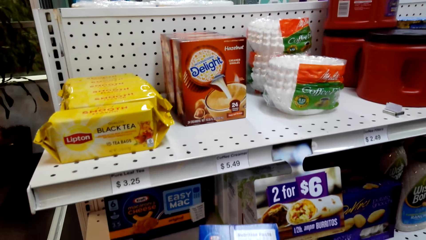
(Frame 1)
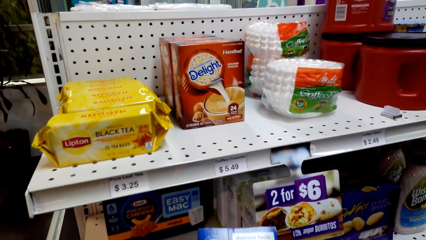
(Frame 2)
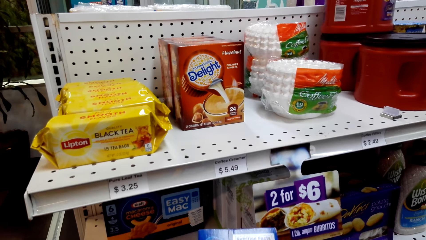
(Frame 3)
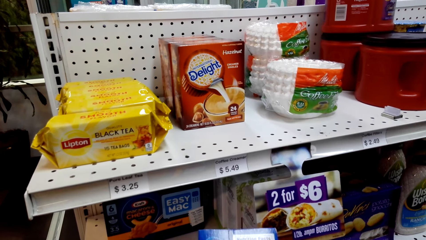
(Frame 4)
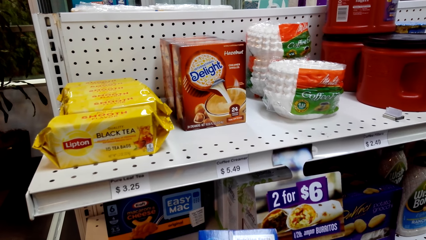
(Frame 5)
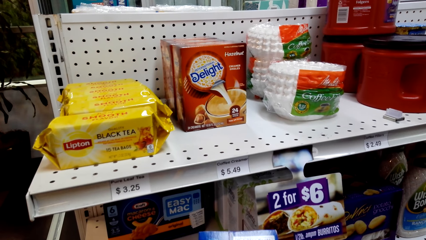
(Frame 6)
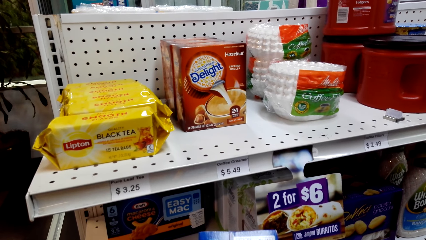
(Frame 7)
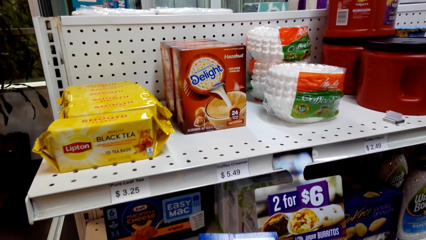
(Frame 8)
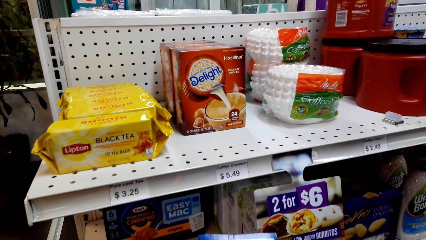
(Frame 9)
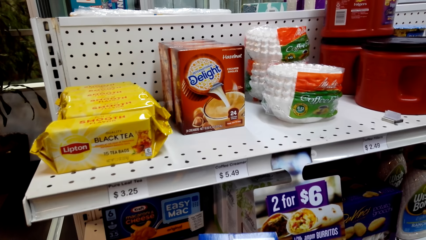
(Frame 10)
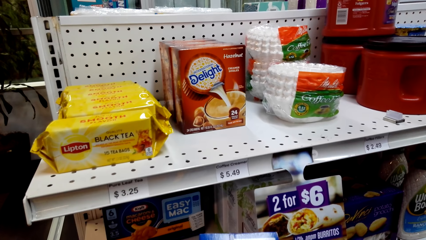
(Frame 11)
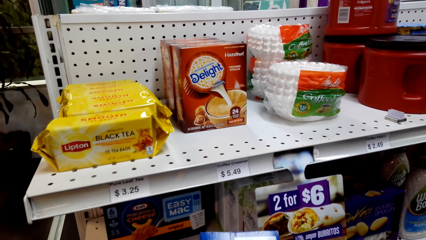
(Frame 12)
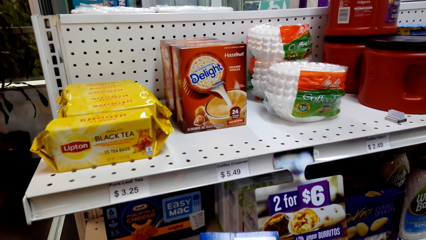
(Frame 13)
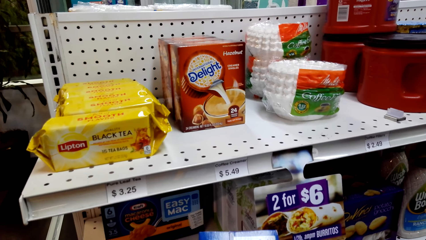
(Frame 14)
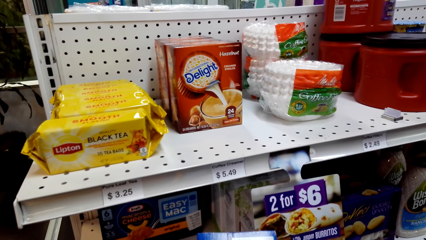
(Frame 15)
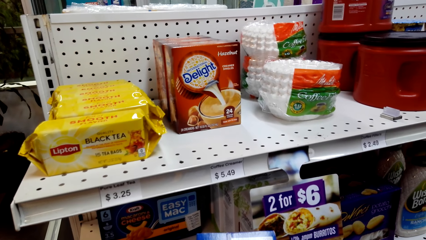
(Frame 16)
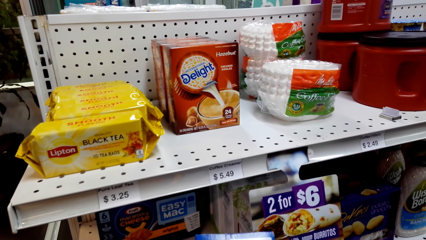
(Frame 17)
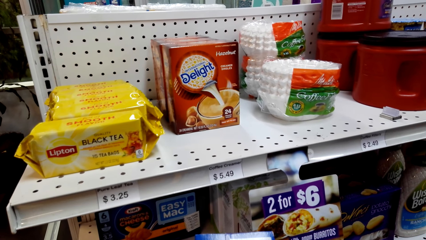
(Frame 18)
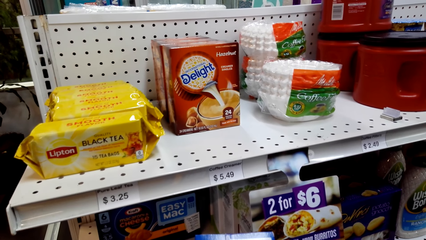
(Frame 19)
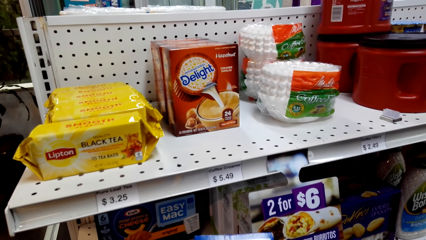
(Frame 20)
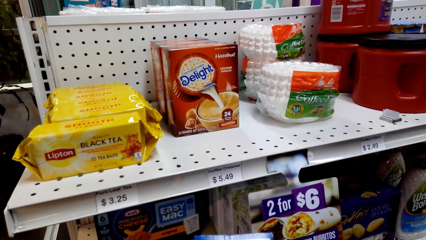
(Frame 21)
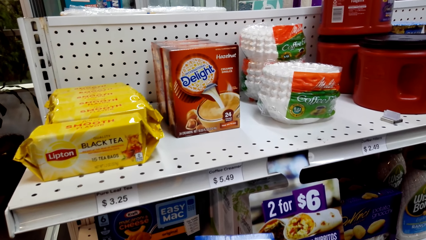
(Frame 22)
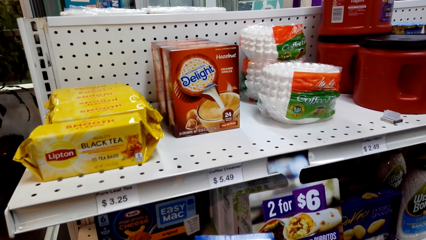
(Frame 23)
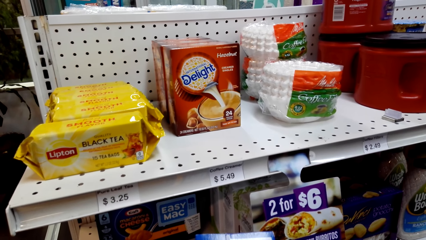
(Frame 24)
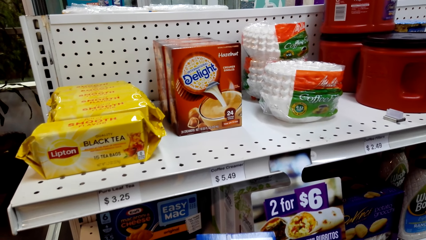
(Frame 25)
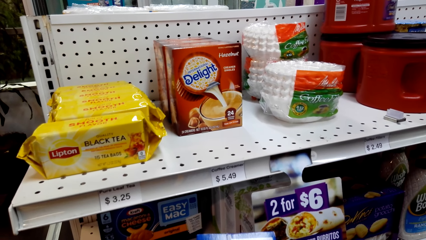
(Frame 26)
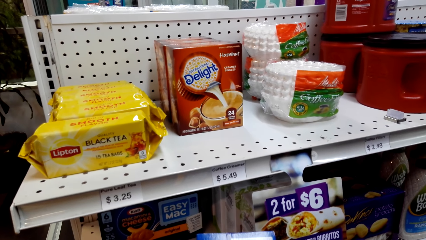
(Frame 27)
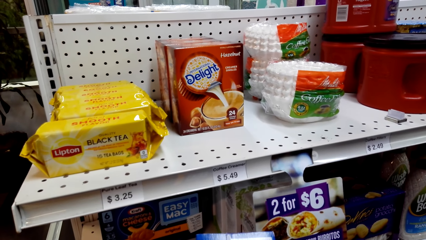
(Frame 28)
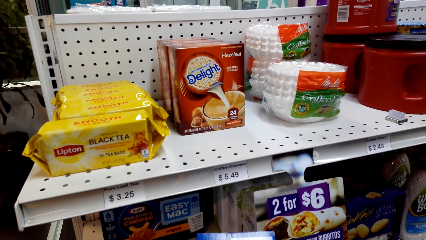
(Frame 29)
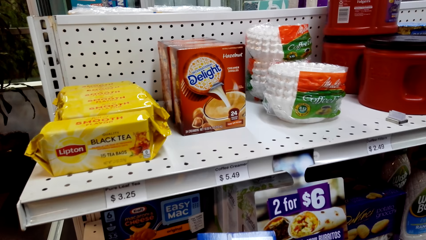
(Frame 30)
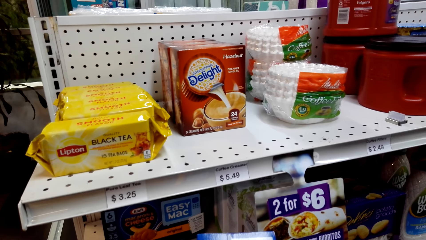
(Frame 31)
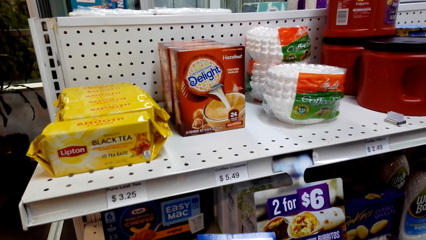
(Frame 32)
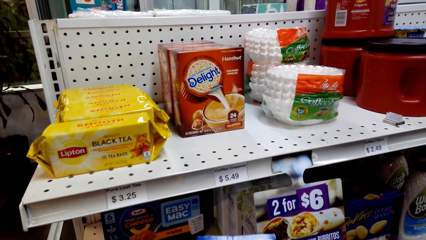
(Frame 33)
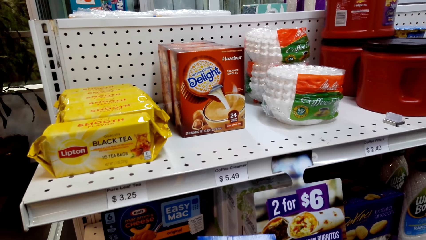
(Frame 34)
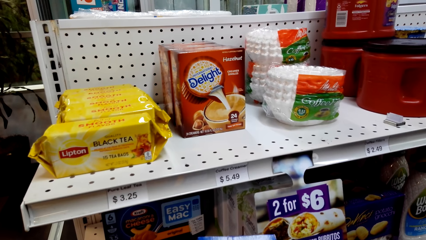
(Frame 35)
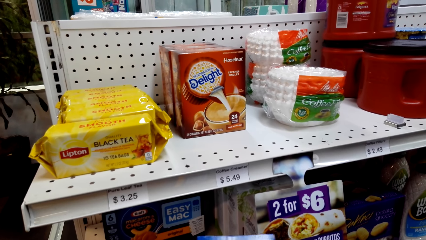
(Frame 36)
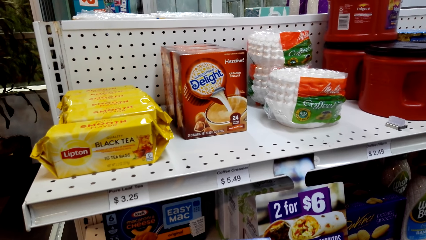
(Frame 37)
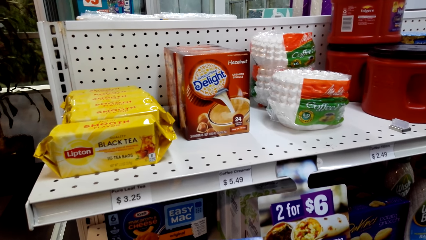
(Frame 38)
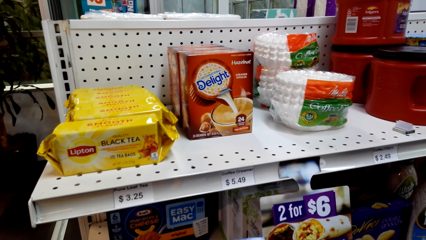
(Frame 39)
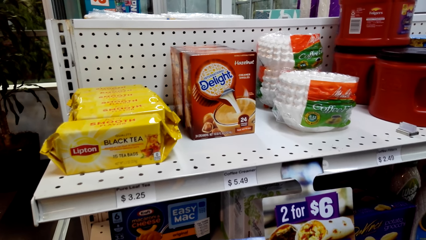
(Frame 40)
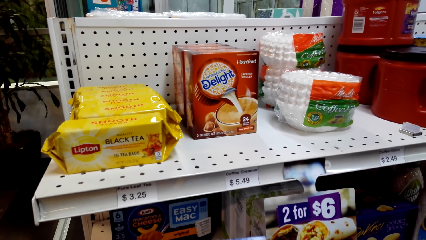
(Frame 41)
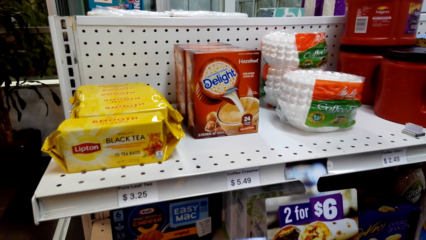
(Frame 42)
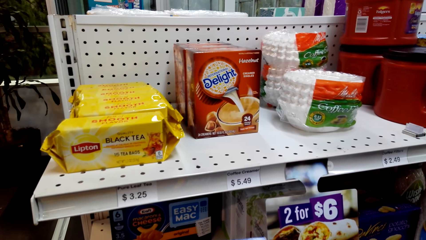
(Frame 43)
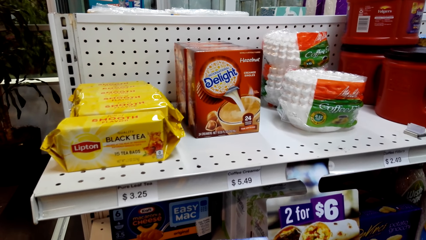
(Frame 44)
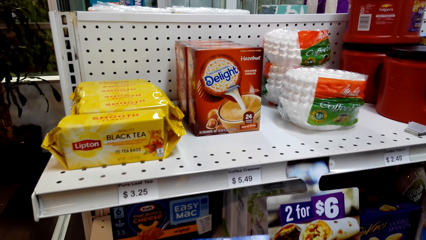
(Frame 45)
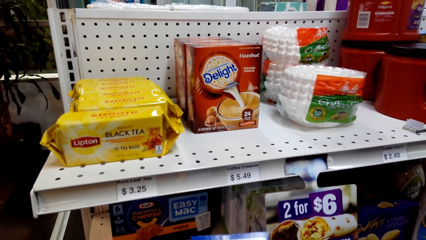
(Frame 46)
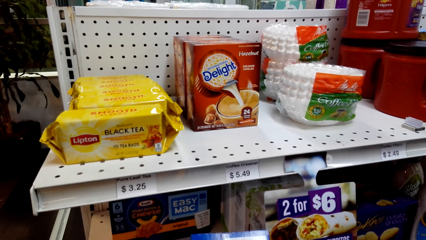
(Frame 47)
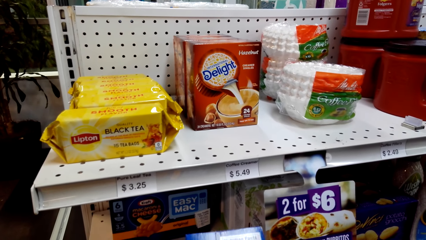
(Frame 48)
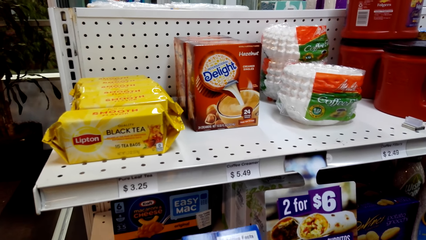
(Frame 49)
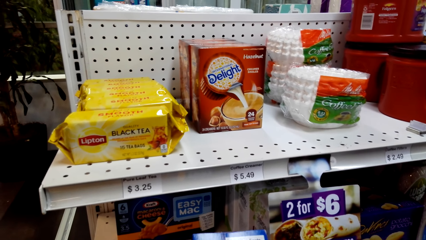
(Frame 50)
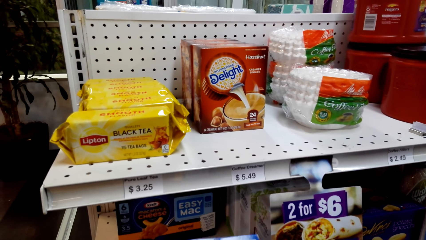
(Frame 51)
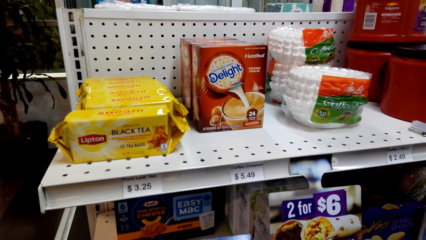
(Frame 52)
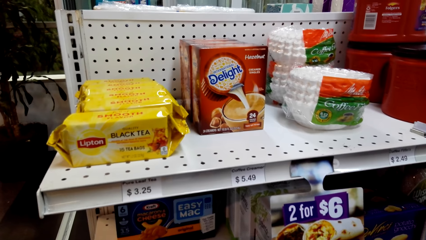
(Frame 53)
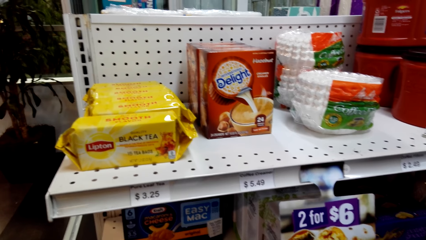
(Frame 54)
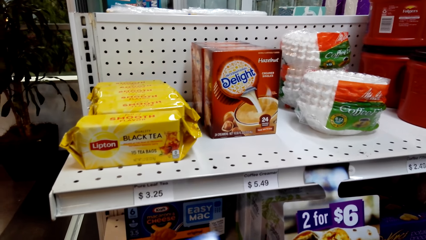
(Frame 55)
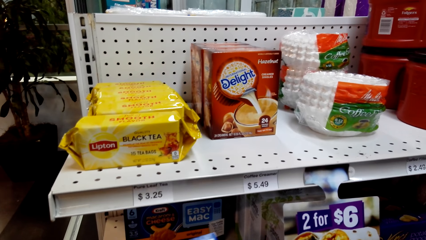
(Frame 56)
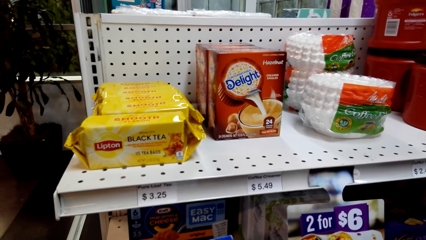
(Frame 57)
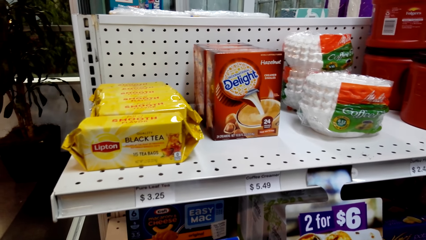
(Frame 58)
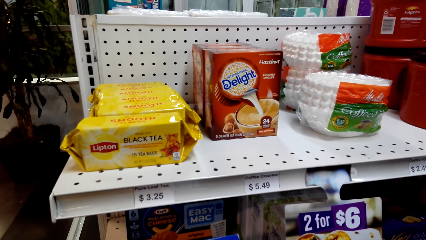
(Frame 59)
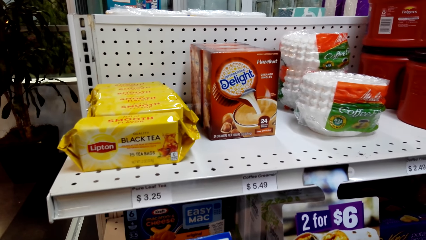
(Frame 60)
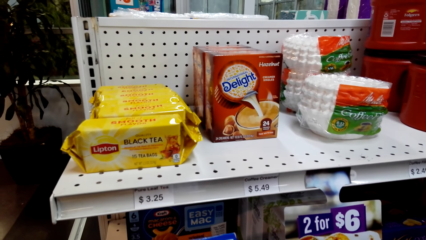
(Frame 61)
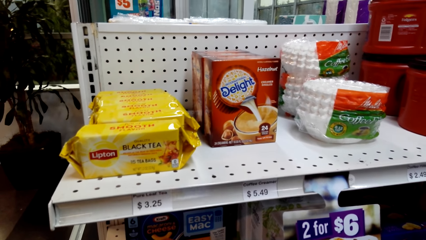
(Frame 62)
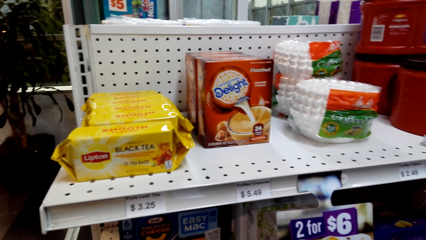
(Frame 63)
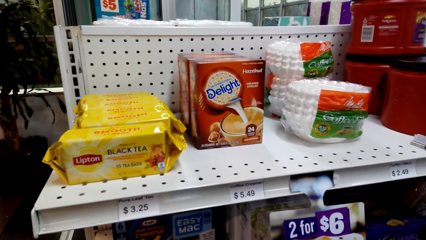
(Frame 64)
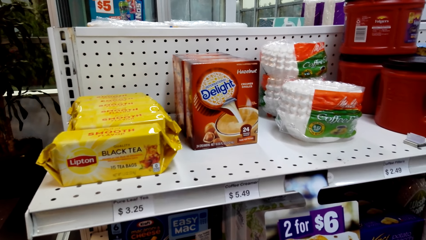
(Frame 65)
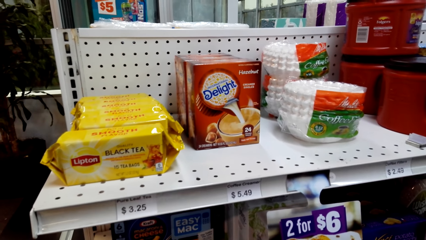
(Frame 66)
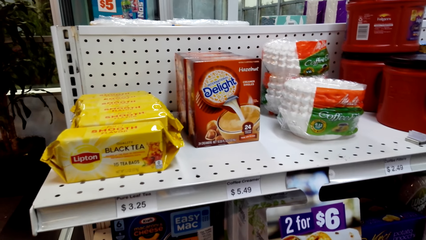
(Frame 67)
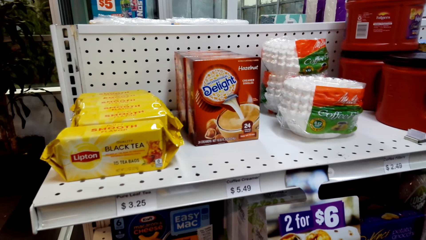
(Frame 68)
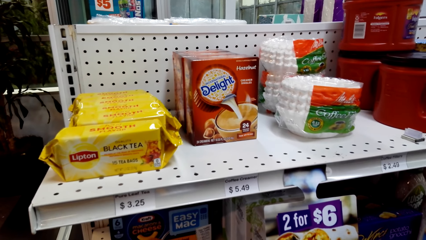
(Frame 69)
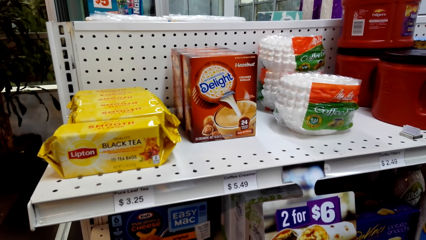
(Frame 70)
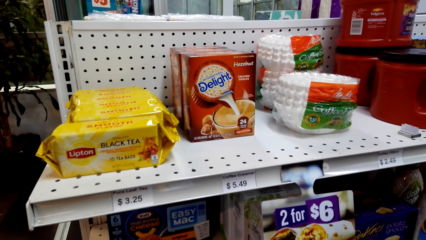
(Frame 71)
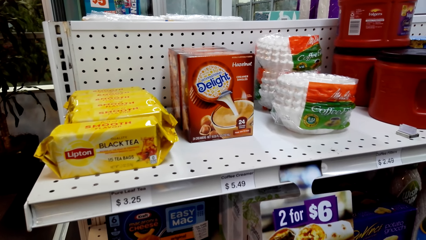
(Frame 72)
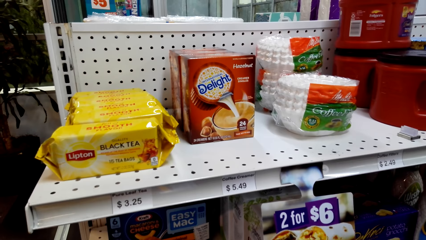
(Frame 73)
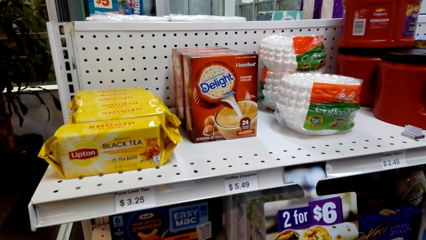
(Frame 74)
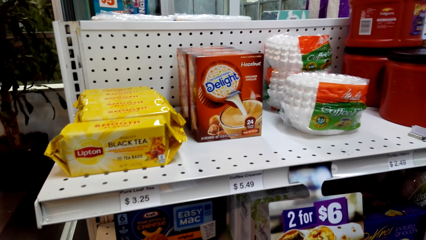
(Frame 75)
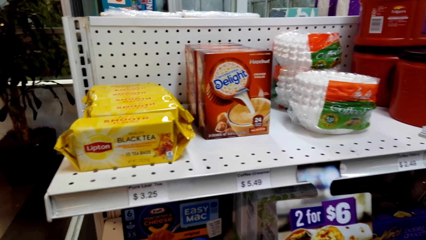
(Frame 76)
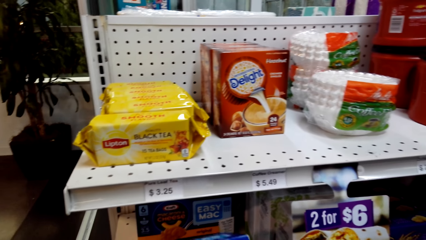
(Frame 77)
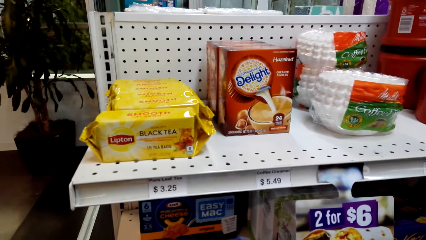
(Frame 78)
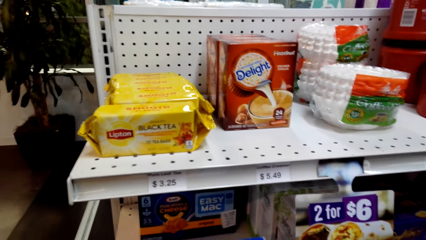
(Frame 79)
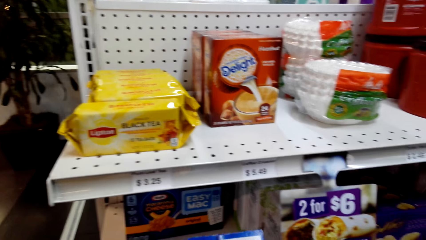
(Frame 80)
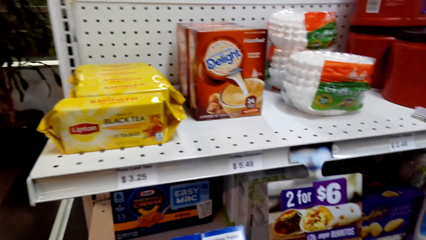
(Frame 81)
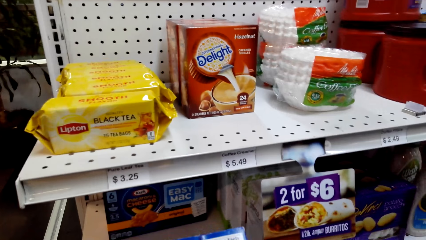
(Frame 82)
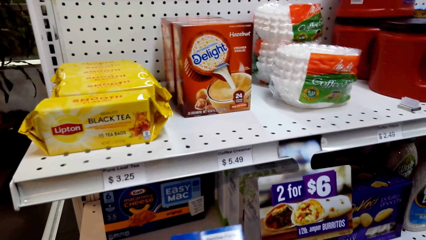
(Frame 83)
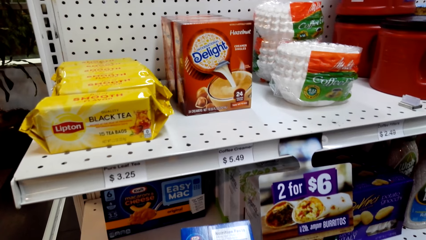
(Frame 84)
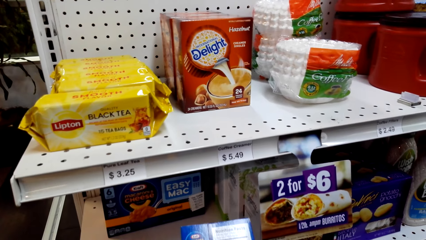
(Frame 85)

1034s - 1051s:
The camera wearer reads the packet of snack. They look around.
